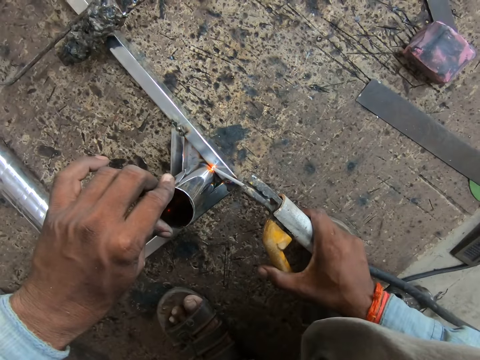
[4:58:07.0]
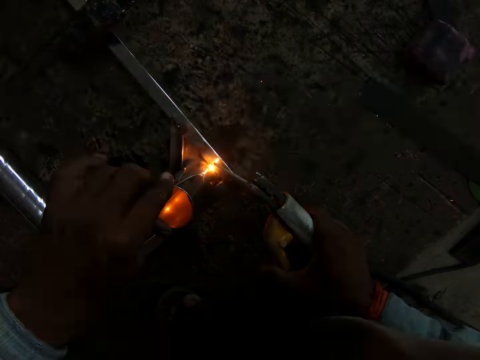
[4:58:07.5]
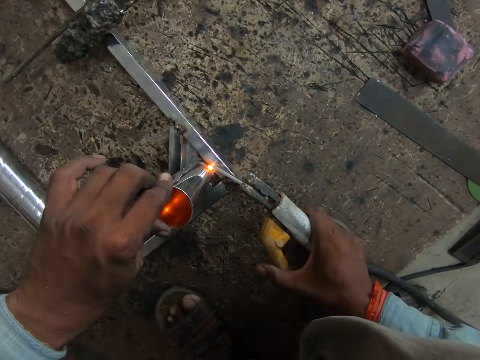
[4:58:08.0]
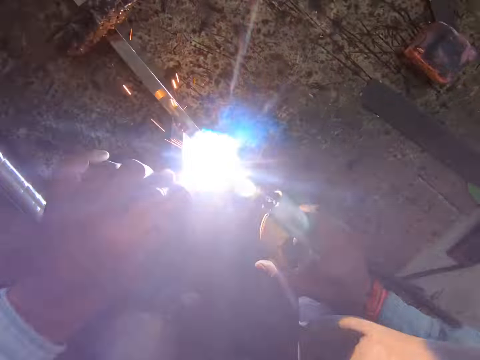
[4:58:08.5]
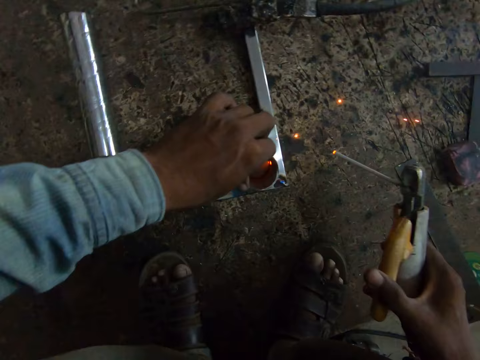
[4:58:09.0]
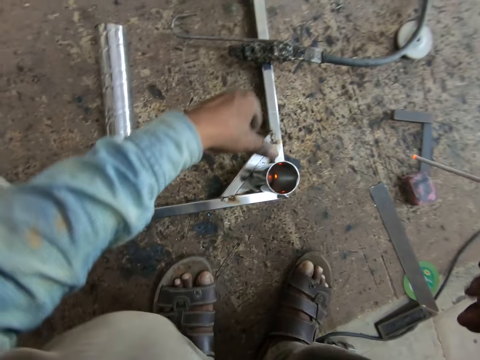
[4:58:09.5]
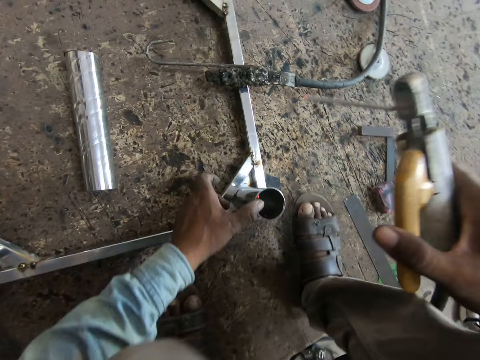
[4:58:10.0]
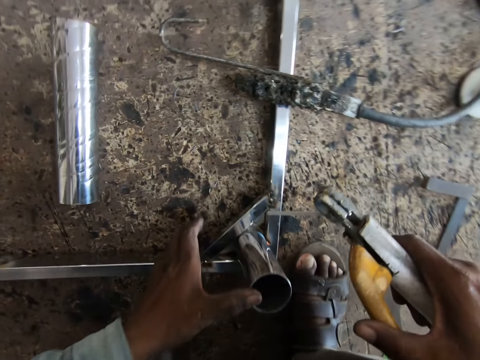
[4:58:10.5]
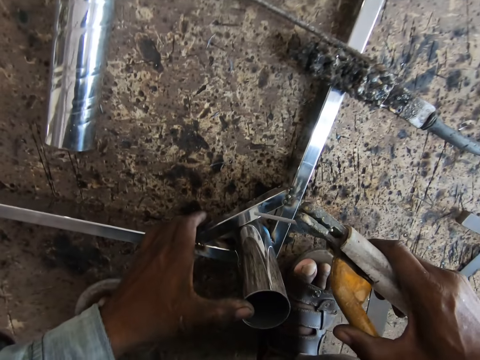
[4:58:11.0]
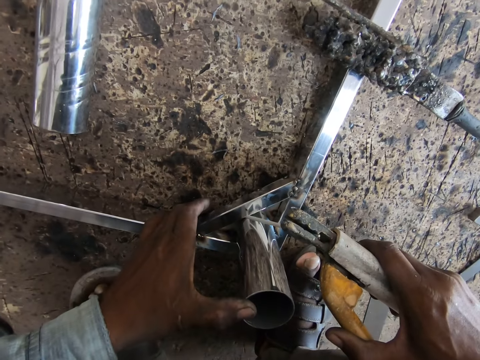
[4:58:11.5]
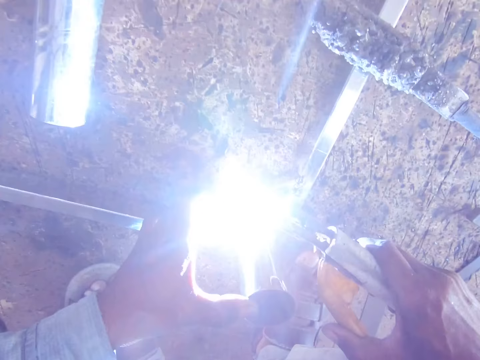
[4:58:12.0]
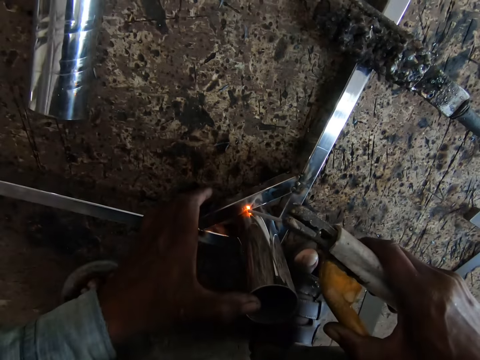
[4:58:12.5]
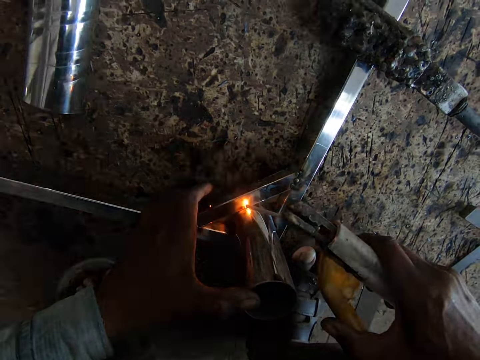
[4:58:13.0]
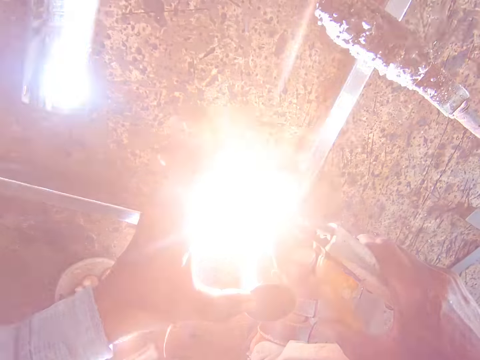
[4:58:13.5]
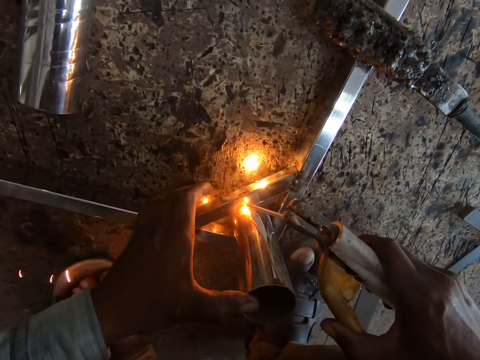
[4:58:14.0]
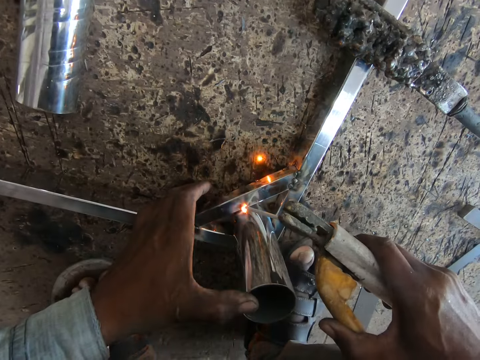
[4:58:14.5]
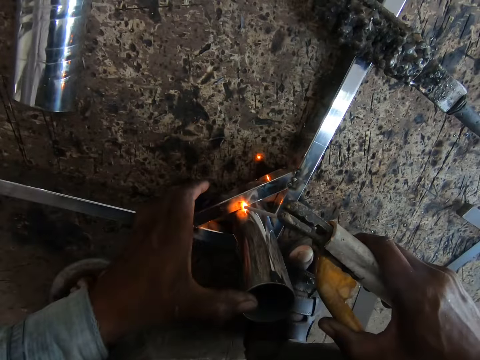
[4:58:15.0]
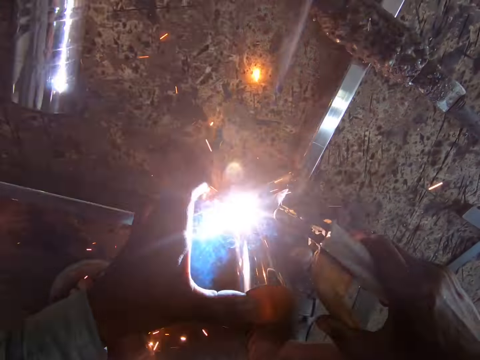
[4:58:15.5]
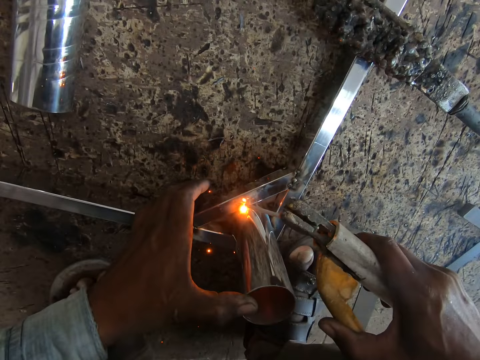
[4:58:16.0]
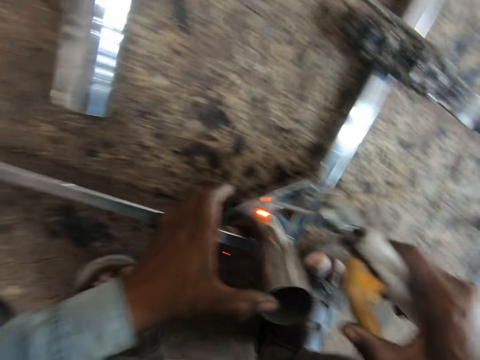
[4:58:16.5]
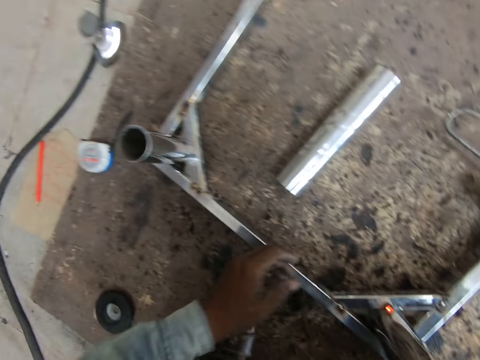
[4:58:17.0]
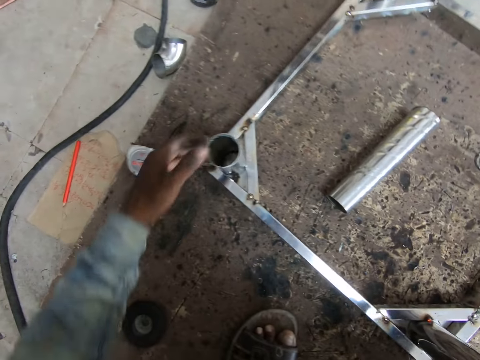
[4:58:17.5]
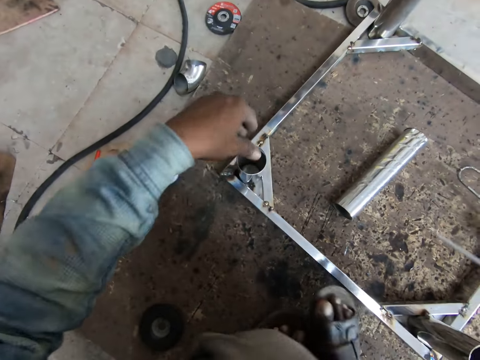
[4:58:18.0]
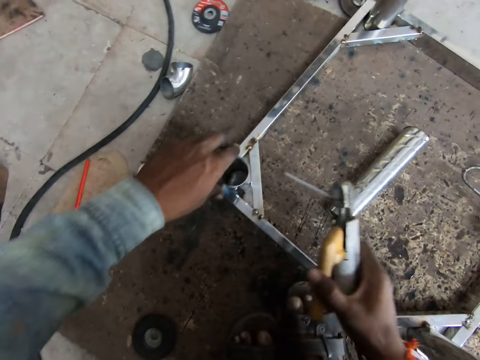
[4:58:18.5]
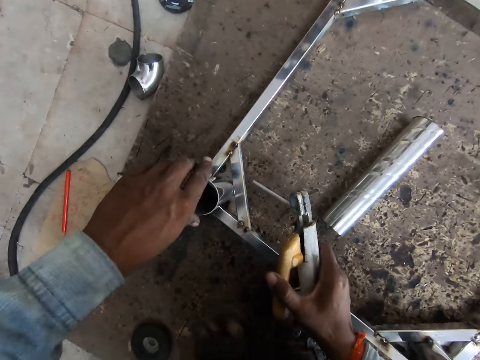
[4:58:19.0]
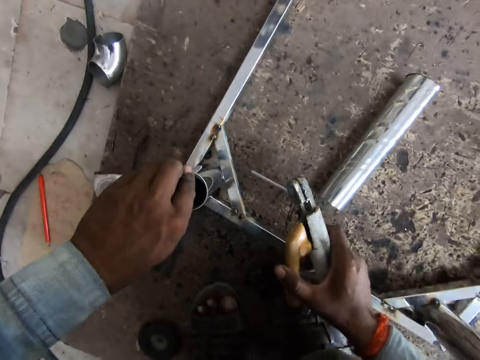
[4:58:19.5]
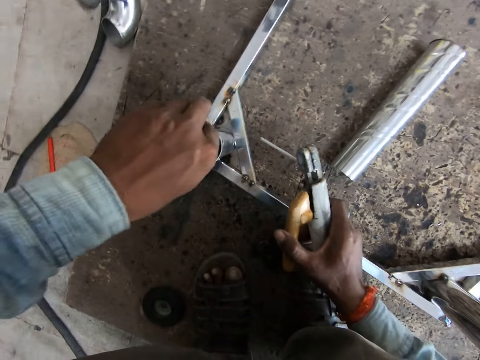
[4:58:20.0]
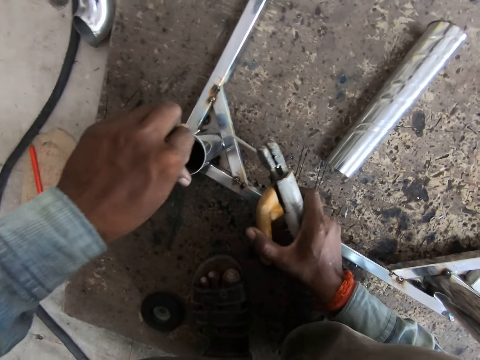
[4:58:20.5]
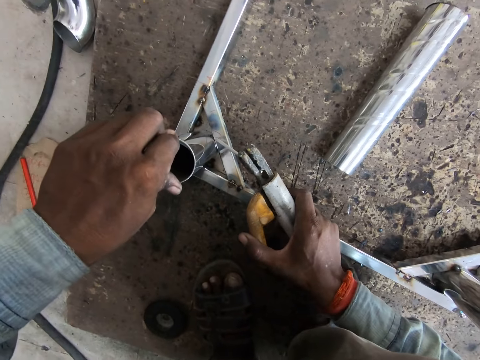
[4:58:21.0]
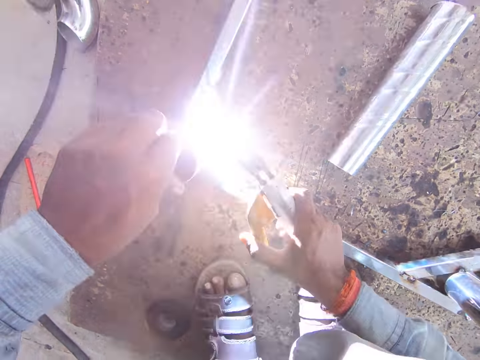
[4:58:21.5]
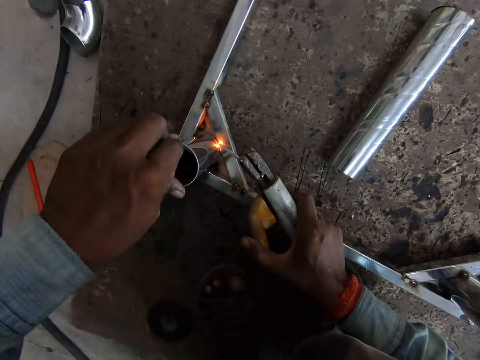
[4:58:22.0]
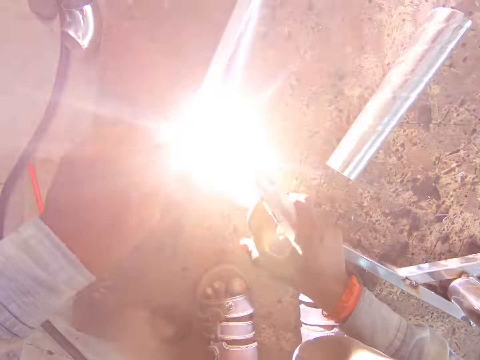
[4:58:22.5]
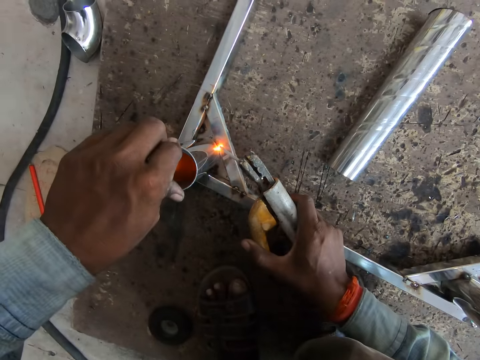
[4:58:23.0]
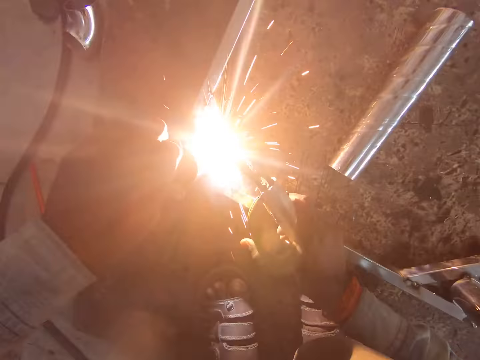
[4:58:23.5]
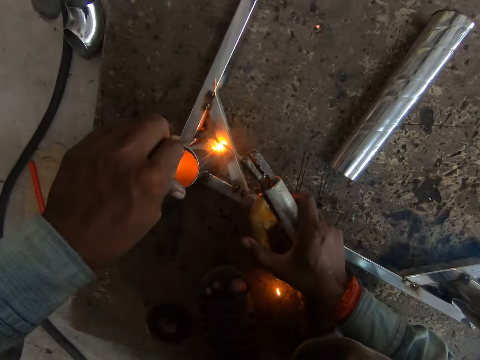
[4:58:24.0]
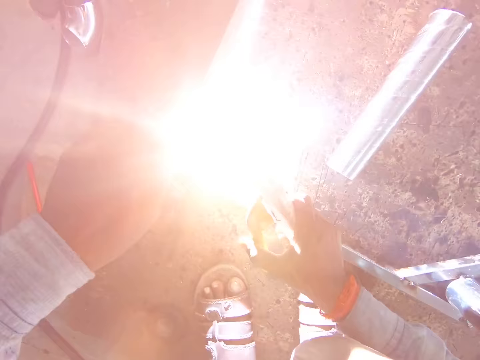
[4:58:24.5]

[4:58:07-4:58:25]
The camera wearer adjusts his hand on the metal piece. He welds the metal piece to the metal frame with the soldering iron in his right hand. He adjusts the metal rod with his hand. He holds the metal piece with his left hand. He welds the metal piece to the metal frame with the soldering iron in his right hand.

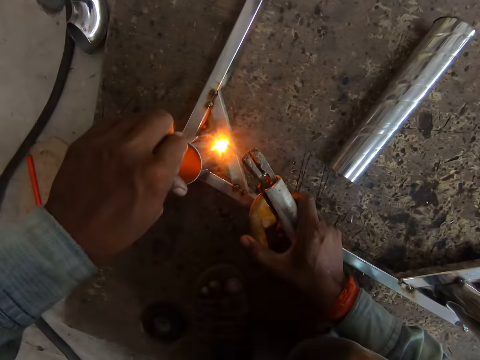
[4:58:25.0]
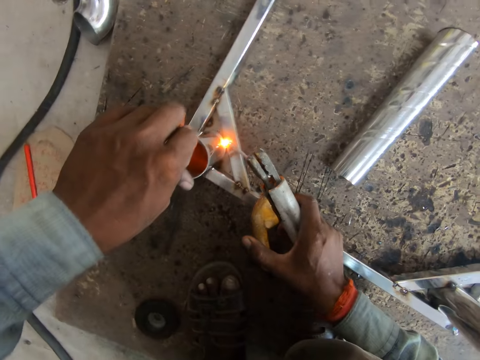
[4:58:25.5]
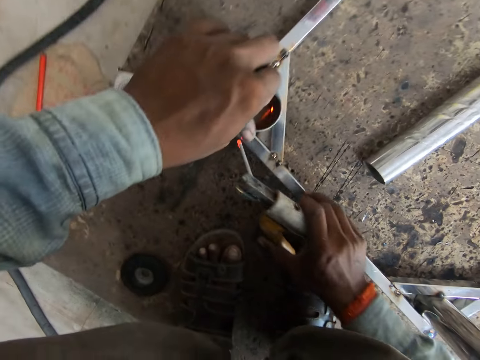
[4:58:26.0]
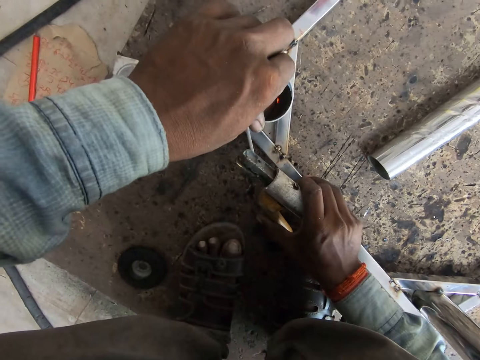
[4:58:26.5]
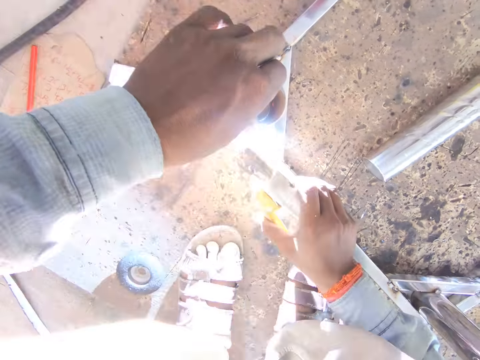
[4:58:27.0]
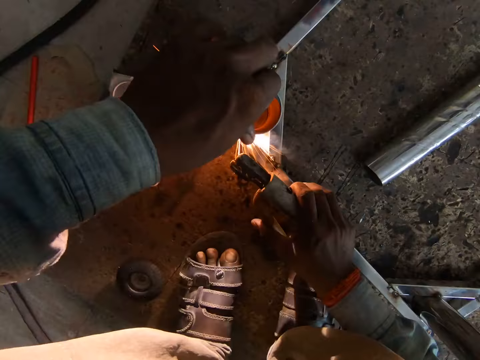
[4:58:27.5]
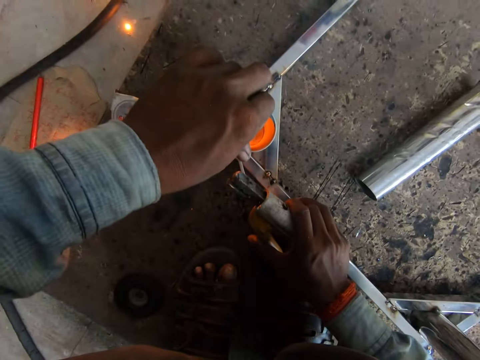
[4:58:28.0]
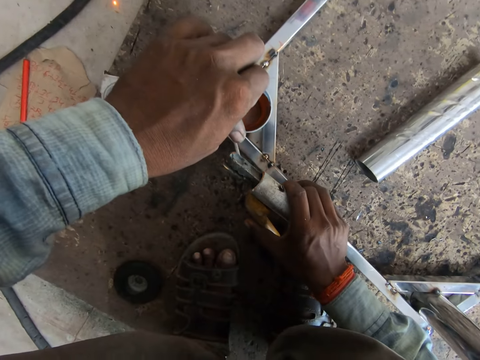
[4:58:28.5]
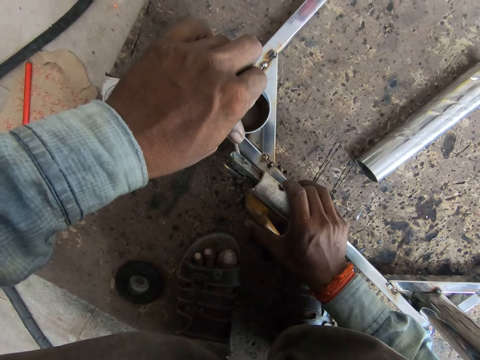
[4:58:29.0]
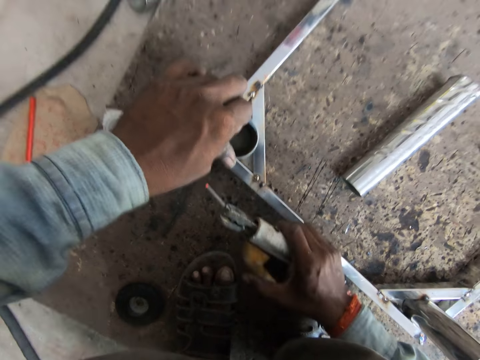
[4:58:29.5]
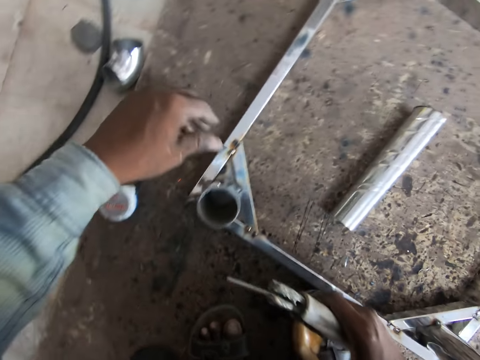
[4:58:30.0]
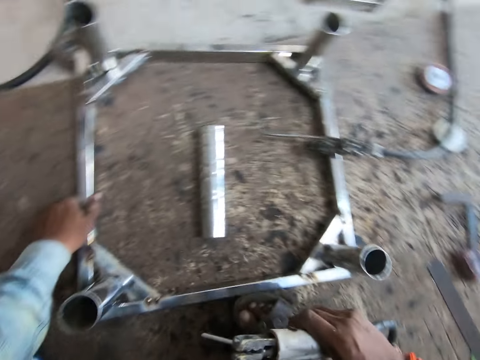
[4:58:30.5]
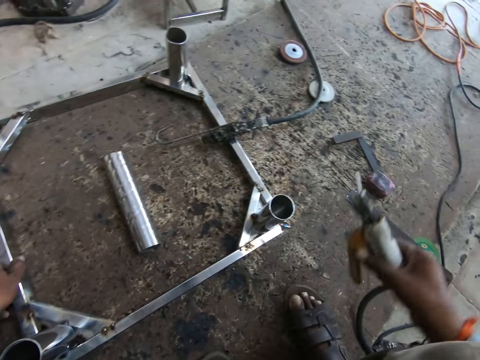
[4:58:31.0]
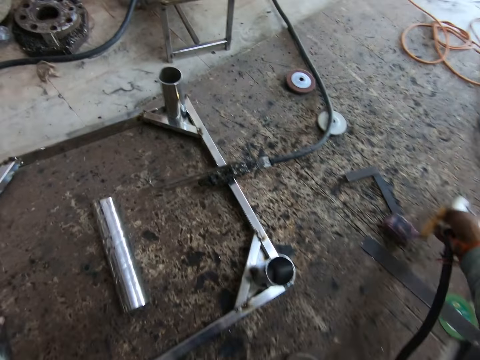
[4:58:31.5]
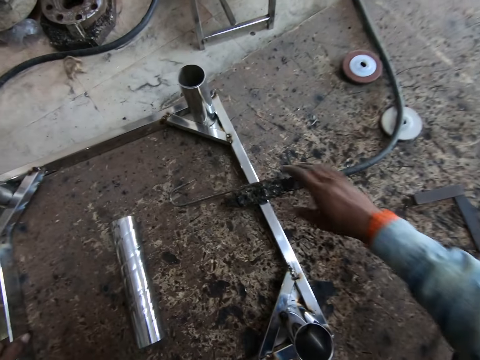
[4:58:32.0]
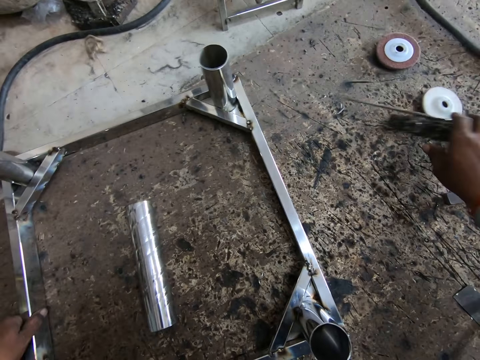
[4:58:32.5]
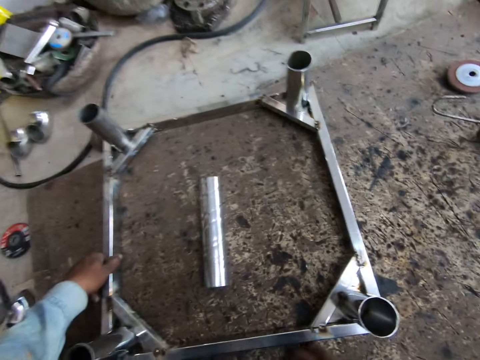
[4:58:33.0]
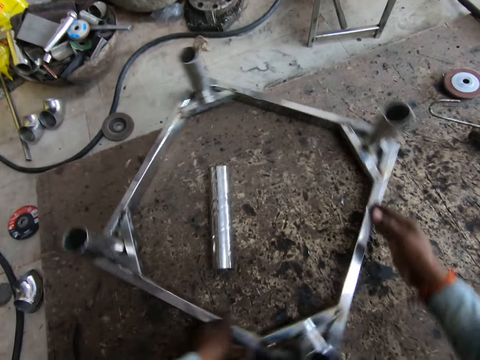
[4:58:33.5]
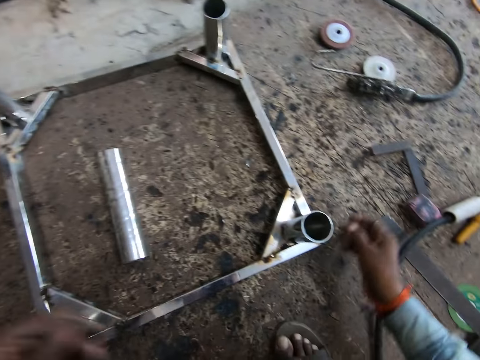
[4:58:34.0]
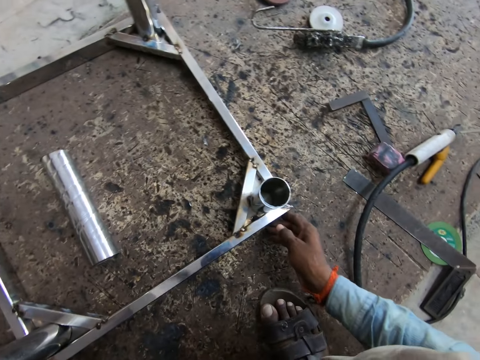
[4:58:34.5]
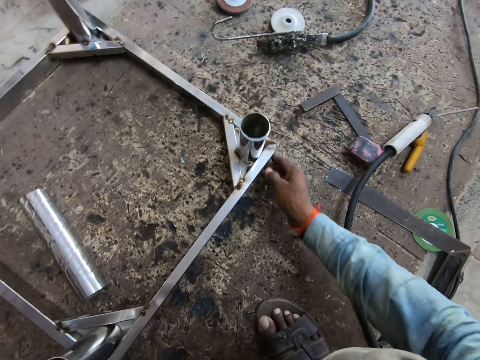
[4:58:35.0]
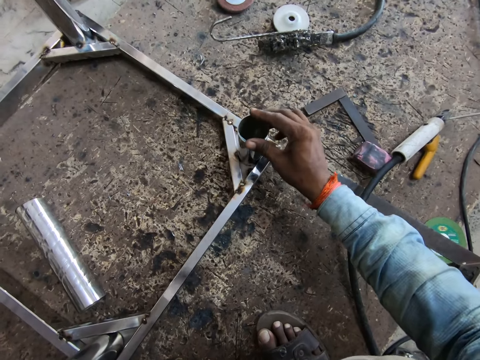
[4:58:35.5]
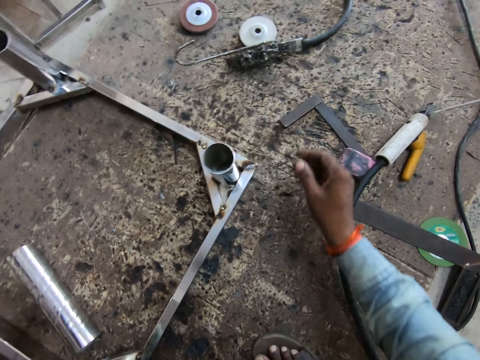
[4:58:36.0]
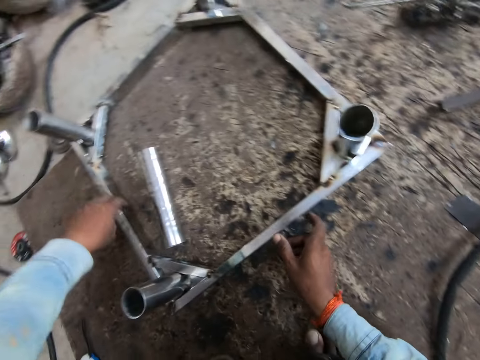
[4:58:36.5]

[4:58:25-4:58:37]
The camera wearer holds the metal frame with his left hand. He drops the soldering iron in his right hand on the floor. He places the welding machine on the wood. He moves the soldering iron from the metal frame. He picks up something and places it on the wood. He adjusts the metal frame with both hands. He rotates the steel rod. He holds the metal piece with his right hand. He adjusts the metal frame with both hands.
